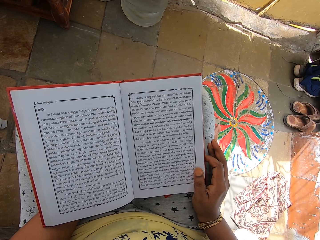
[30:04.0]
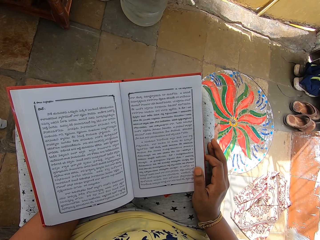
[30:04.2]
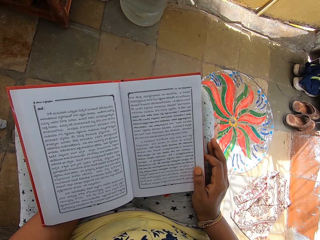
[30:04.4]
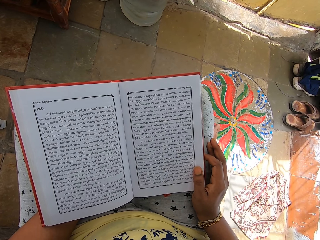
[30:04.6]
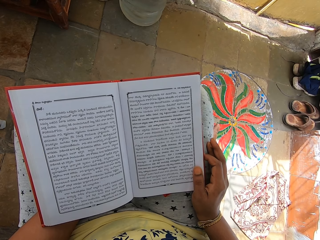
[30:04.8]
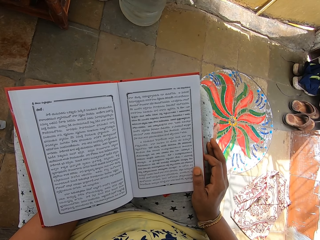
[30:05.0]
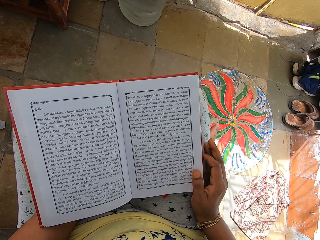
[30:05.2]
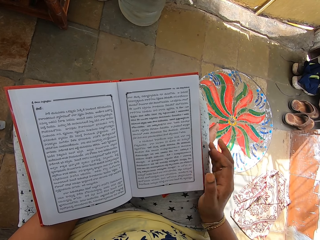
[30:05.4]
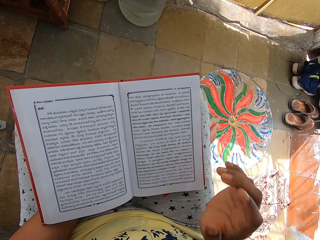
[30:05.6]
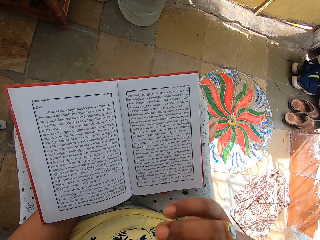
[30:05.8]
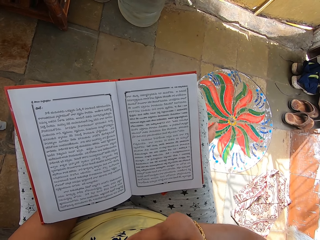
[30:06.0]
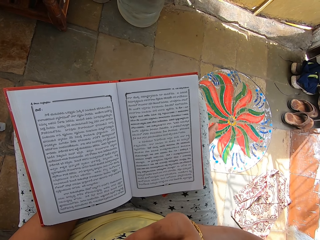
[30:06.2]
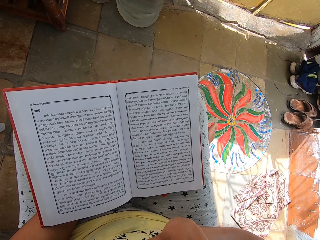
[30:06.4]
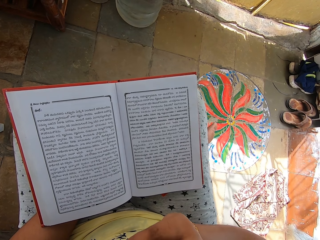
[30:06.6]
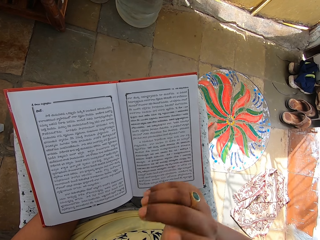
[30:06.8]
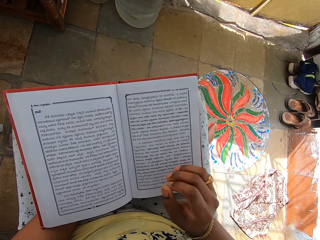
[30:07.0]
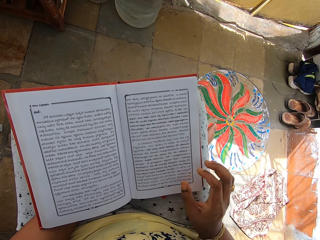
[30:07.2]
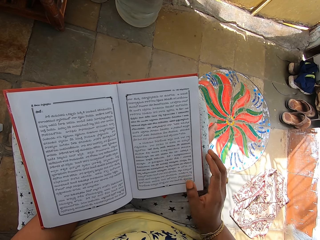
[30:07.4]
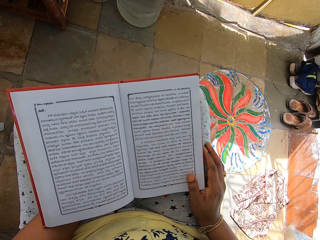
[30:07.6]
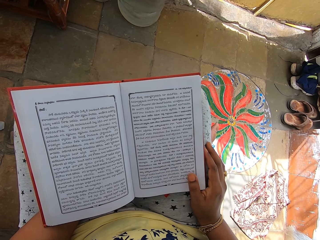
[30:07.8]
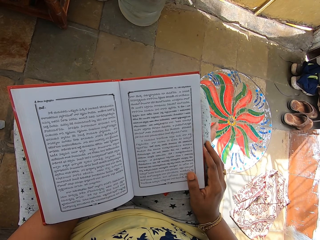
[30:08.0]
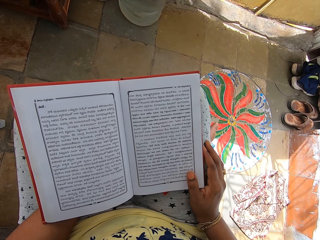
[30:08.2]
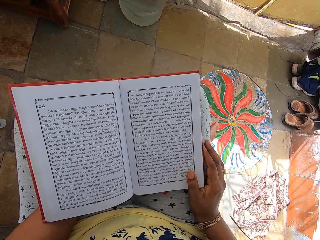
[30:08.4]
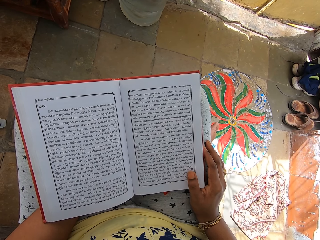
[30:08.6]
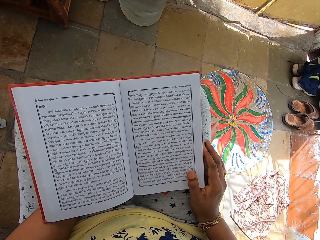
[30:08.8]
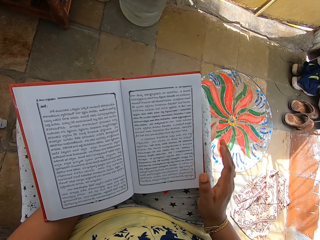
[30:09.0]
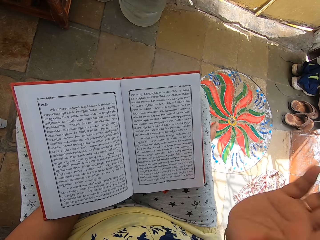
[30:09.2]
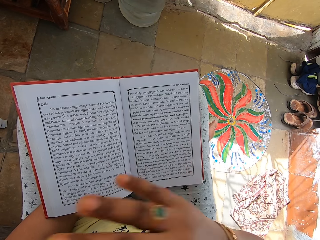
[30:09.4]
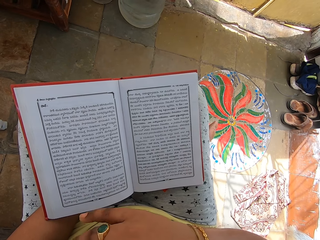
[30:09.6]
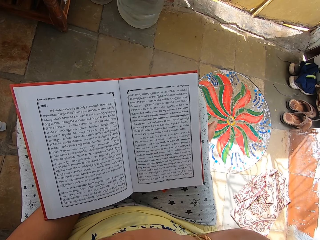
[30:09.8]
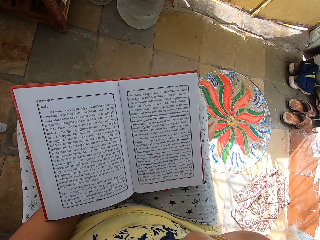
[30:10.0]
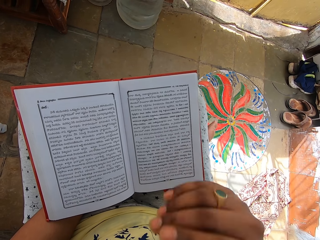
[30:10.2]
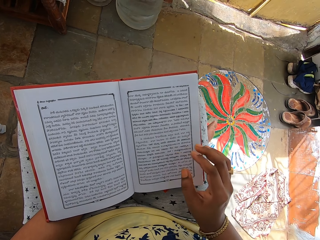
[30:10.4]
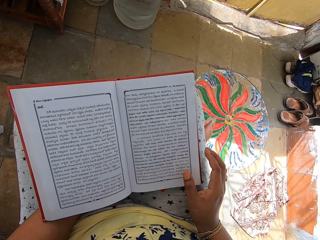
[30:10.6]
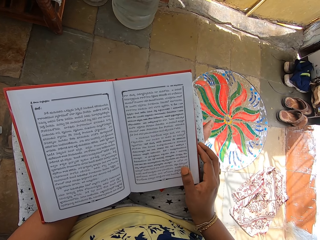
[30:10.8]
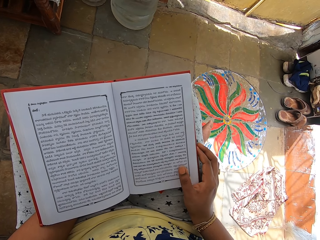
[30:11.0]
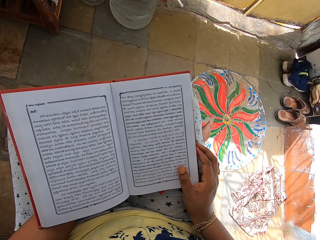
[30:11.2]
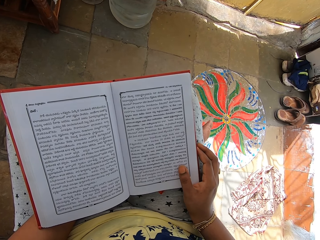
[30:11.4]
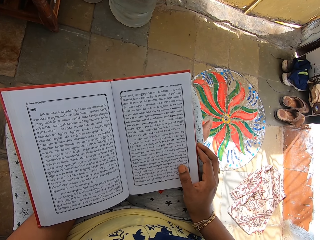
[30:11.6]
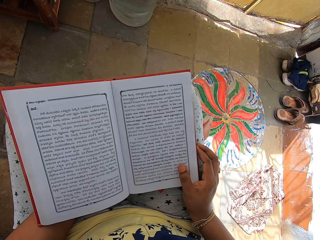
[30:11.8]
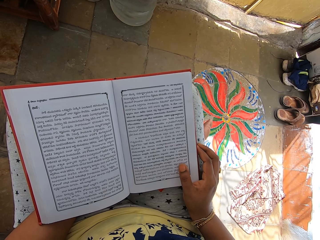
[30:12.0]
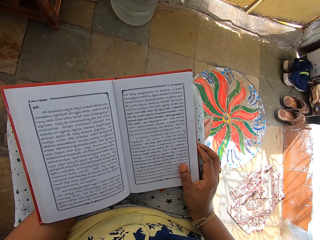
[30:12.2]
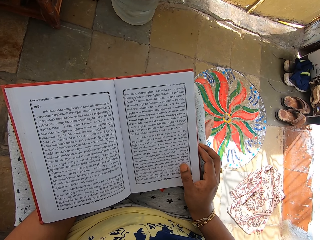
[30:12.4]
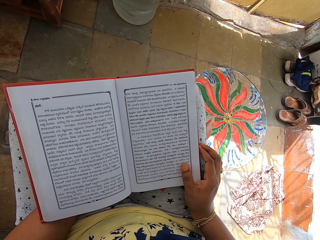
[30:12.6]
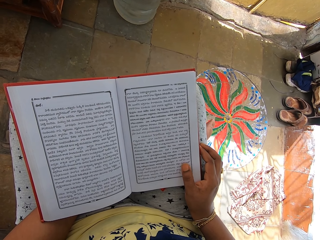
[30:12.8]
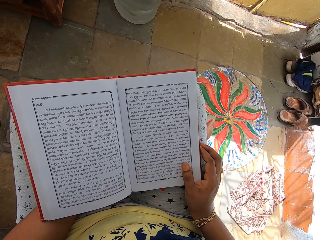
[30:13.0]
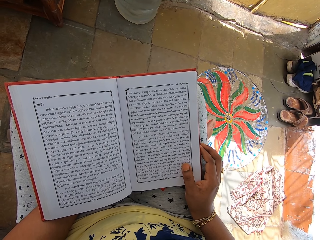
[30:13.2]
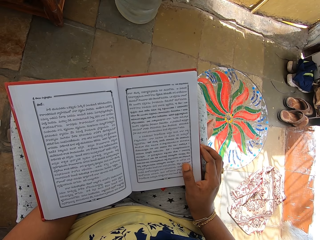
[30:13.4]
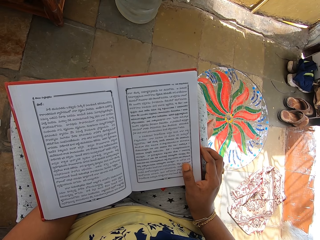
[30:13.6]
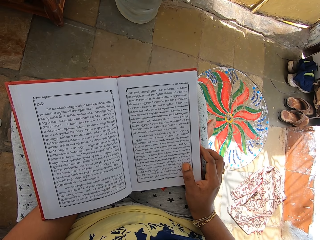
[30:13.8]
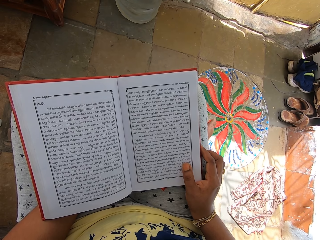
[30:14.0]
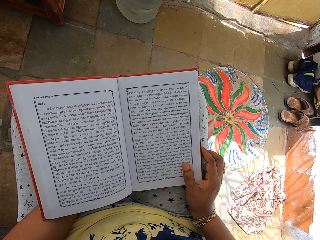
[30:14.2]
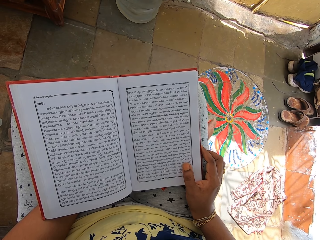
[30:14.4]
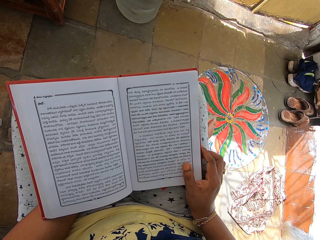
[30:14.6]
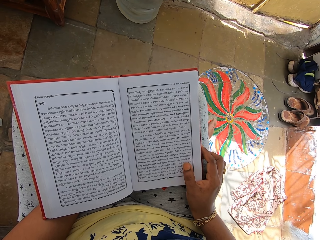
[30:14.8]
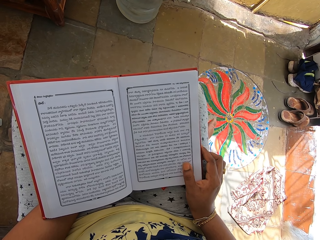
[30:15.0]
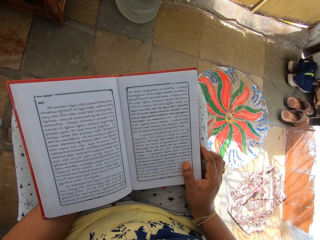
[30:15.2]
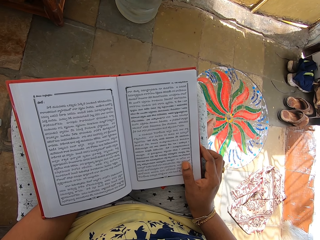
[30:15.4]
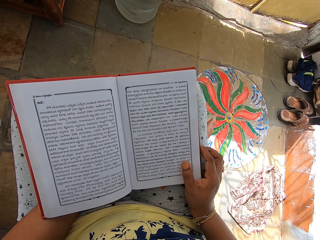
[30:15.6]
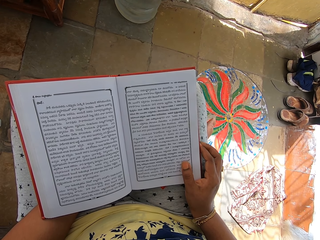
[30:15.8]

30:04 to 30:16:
The camera wearer scratches her face with her right hand. She holds the book with the right hand. She waves her right hand. She holds the book with the right hand.

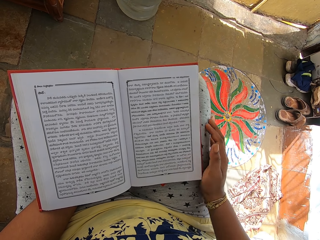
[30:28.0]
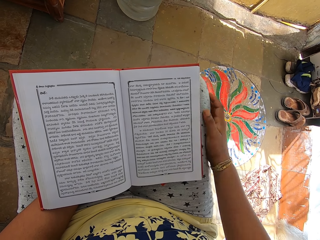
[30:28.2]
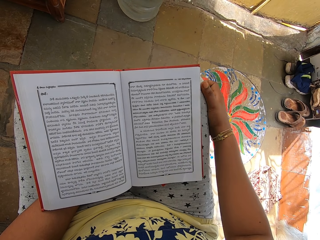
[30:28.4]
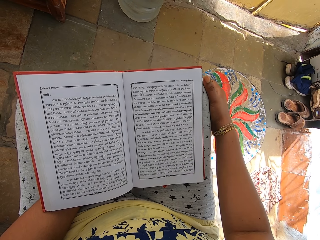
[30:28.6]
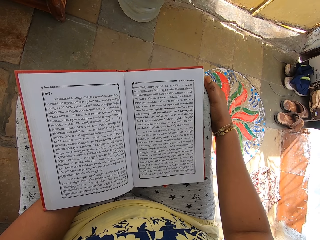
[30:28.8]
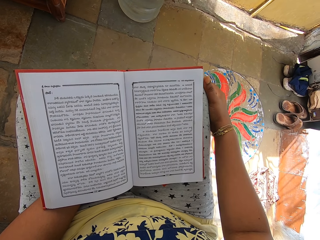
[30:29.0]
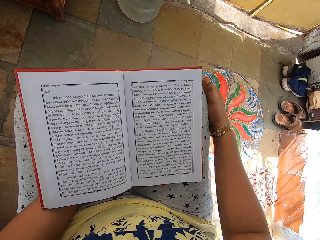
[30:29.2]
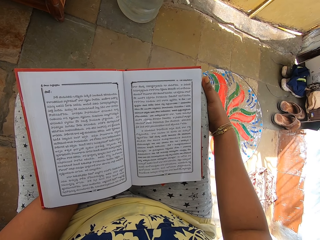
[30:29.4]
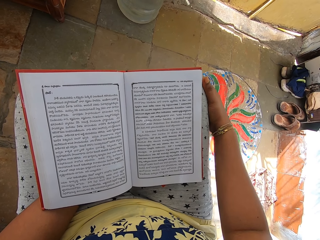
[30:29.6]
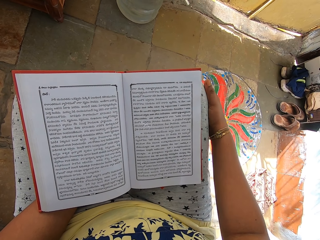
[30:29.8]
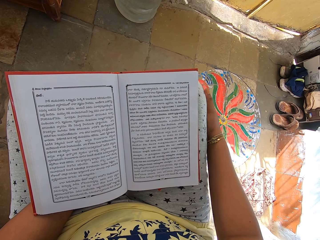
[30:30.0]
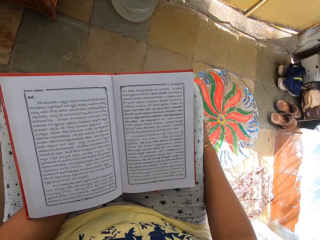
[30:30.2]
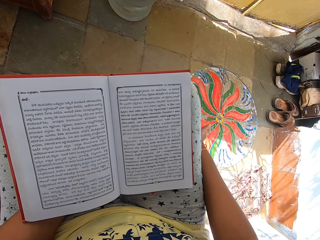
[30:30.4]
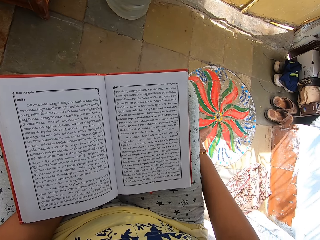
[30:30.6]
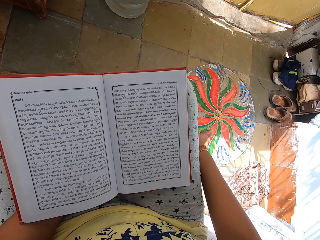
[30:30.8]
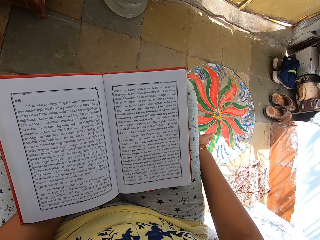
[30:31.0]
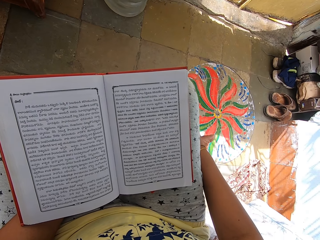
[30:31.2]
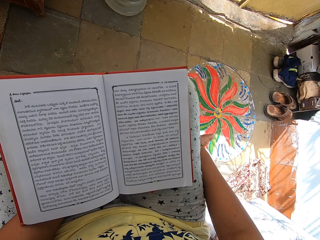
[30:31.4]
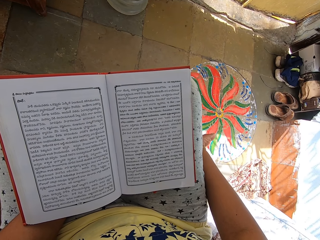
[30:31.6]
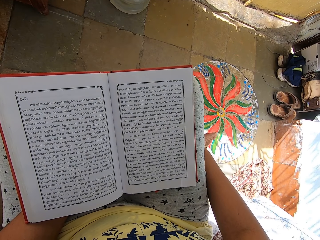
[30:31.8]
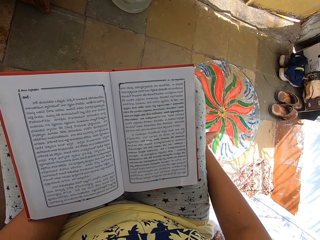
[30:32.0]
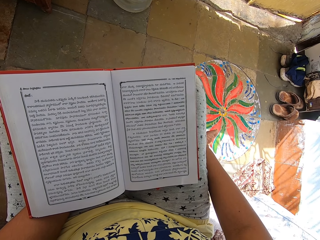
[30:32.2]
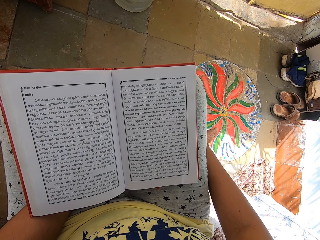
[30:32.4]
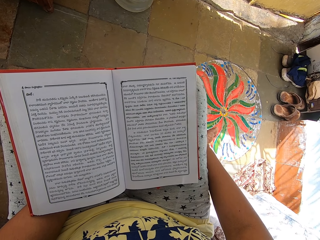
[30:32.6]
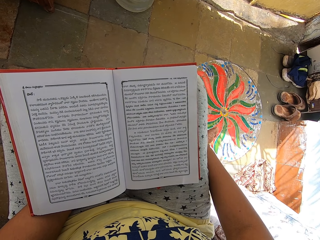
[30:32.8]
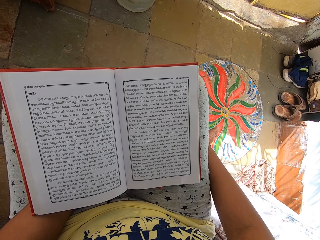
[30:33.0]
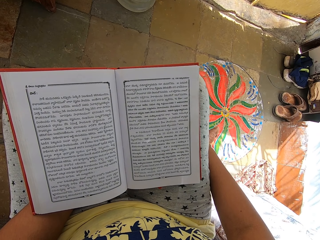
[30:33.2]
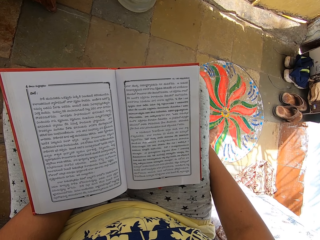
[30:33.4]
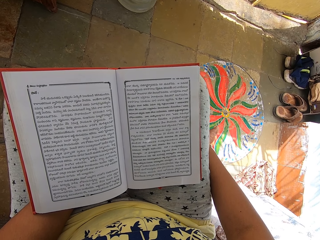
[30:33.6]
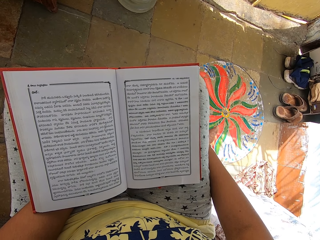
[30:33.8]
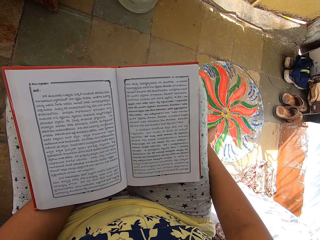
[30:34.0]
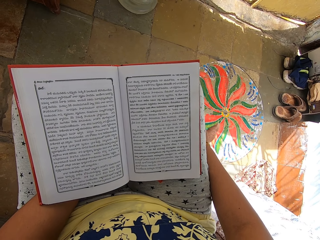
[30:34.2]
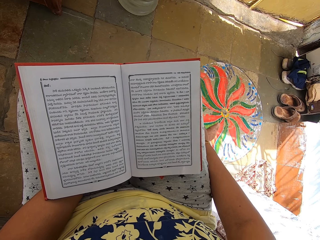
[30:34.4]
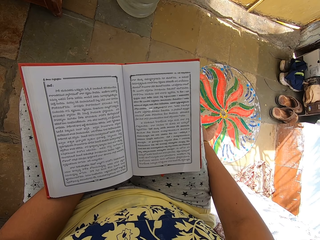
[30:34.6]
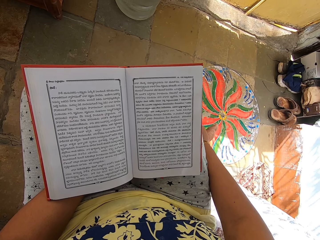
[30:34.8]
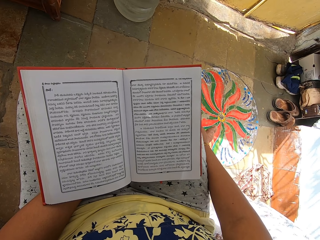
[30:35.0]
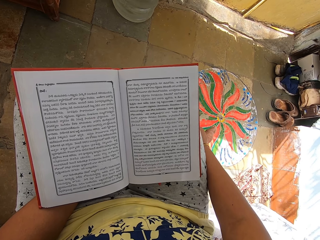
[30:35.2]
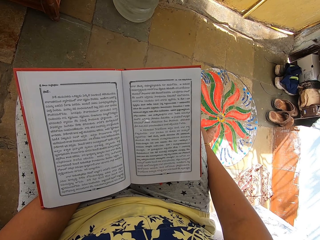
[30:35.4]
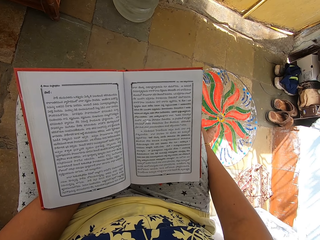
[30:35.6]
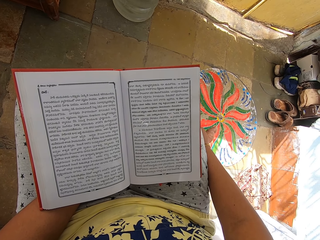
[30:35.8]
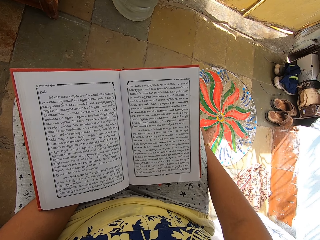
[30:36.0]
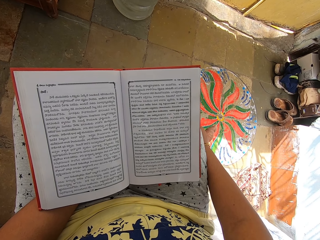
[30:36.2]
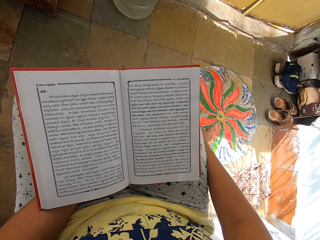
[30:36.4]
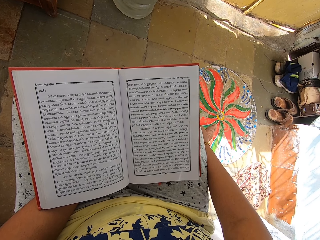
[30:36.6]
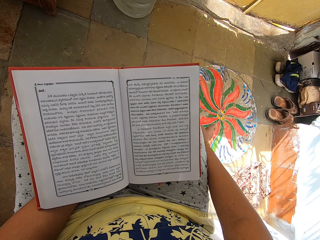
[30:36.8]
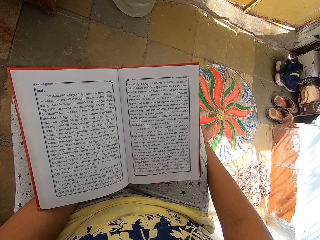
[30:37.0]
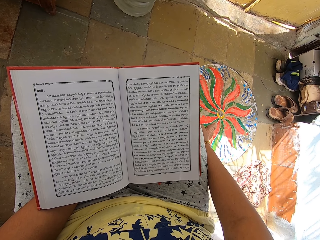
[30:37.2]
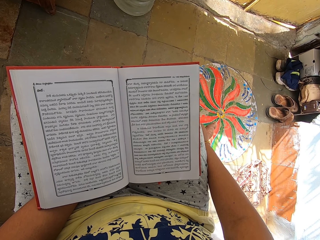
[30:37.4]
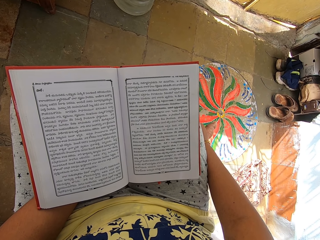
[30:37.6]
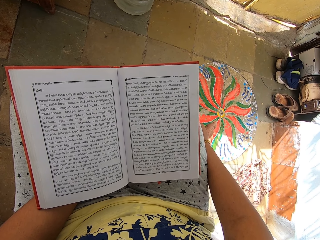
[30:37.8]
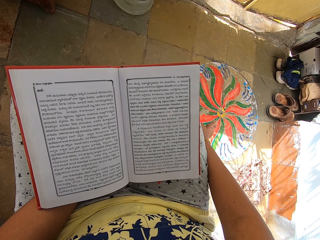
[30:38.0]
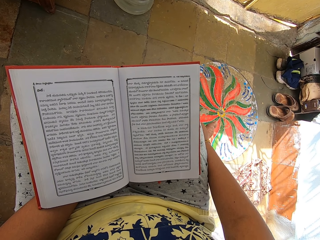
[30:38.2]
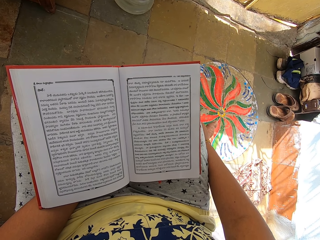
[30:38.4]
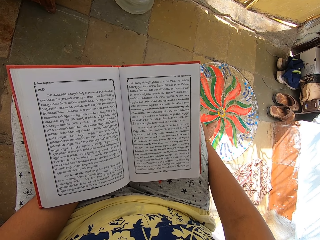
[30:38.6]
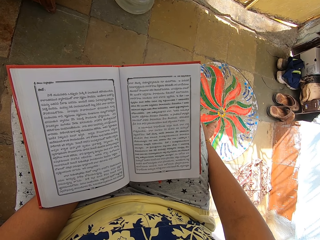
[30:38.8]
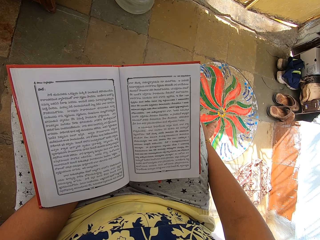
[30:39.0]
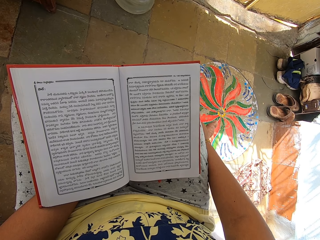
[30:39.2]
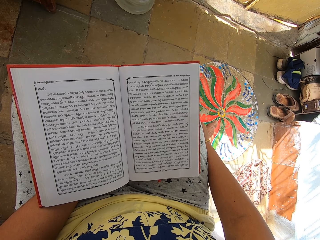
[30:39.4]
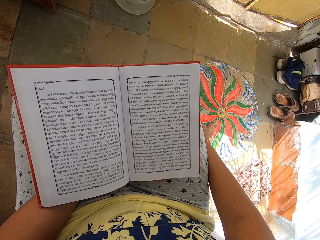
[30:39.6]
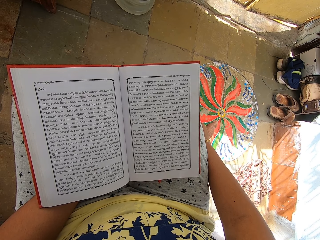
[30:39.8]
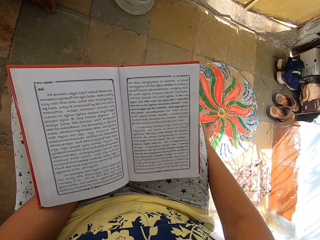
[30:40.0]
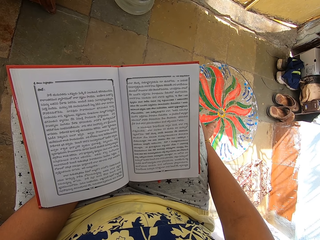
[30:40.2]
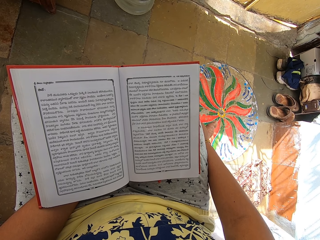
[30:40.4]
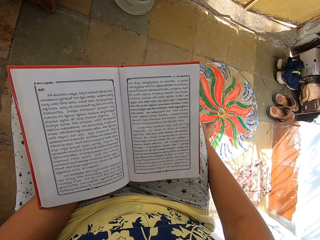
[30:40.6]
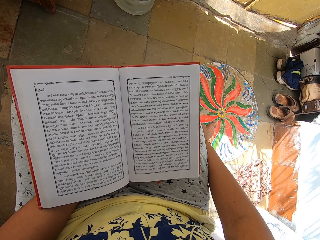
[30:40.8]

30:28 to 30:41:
The camera wearer touches her right leg with her right hand. She holds the book with her left hand. She scratches her foot and touches her foot.
